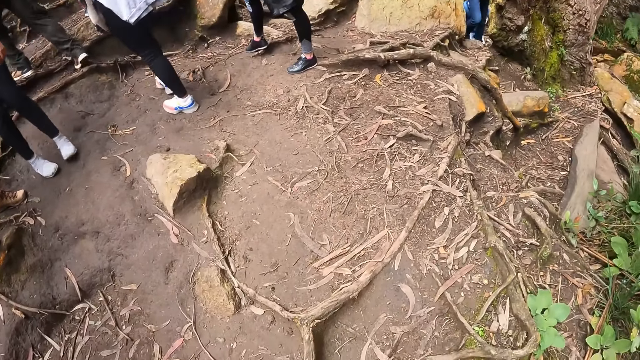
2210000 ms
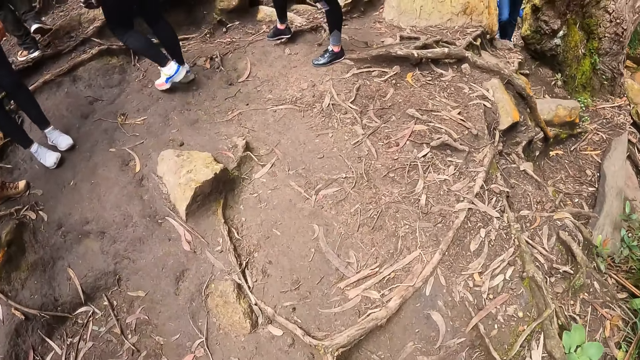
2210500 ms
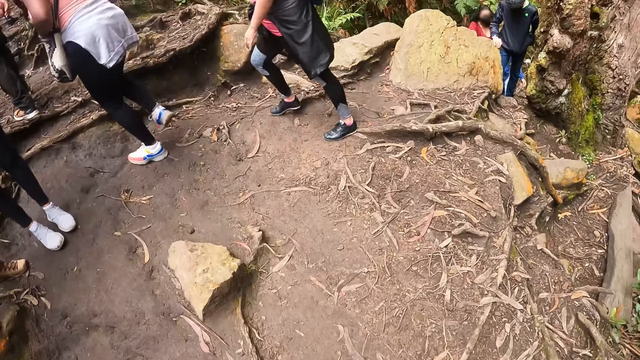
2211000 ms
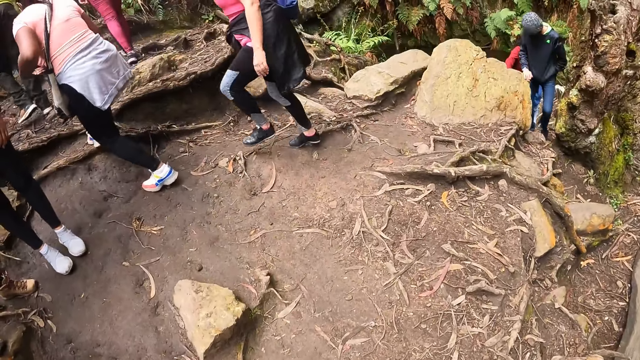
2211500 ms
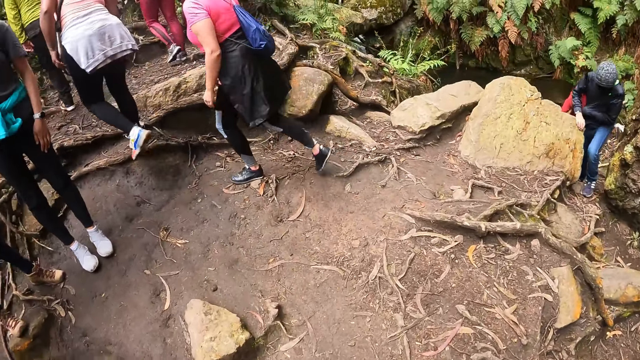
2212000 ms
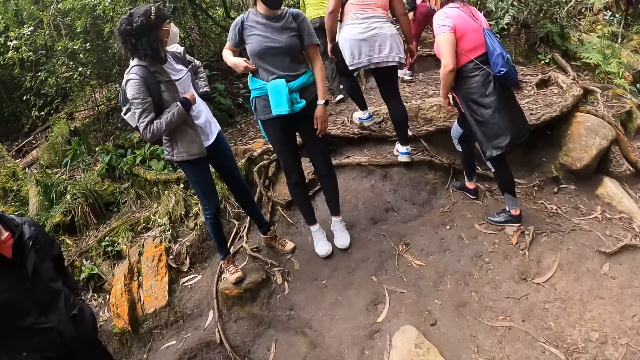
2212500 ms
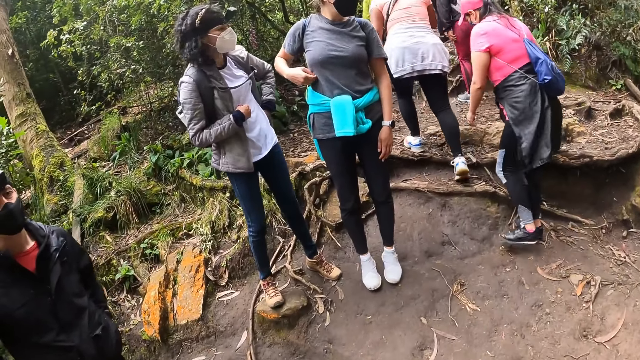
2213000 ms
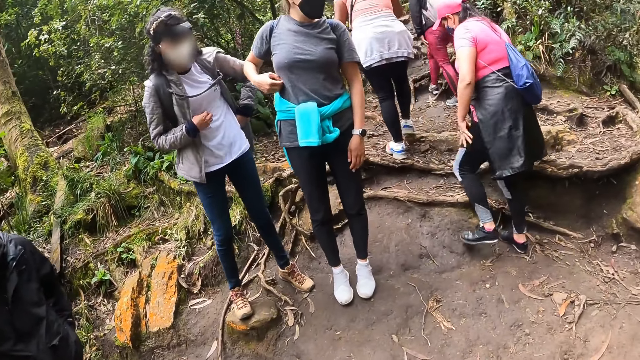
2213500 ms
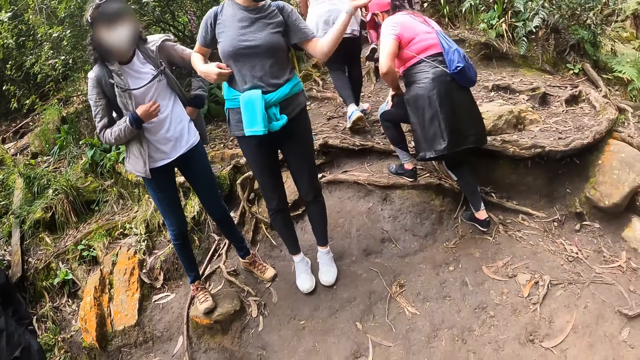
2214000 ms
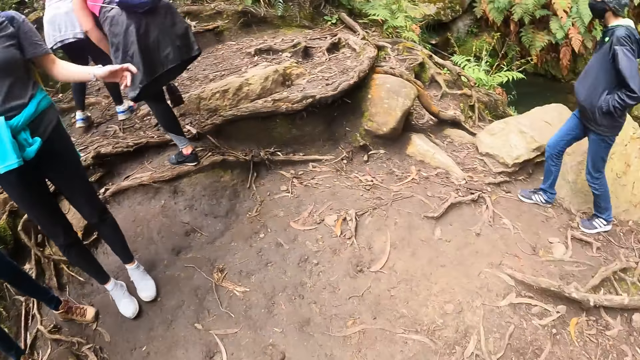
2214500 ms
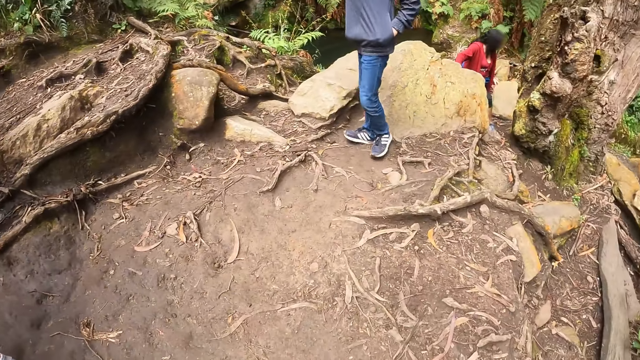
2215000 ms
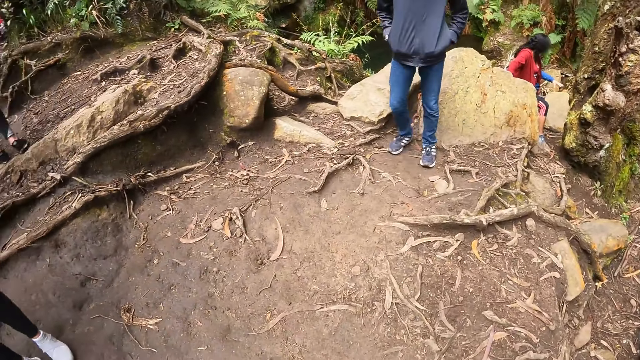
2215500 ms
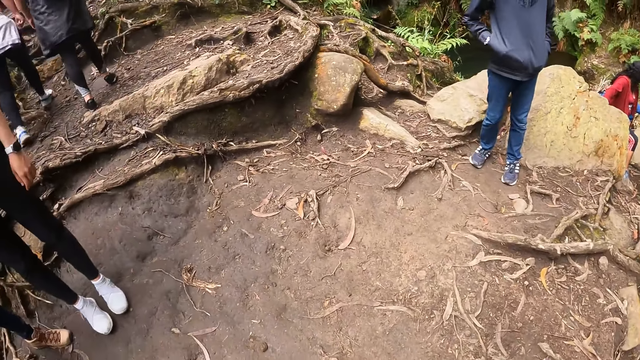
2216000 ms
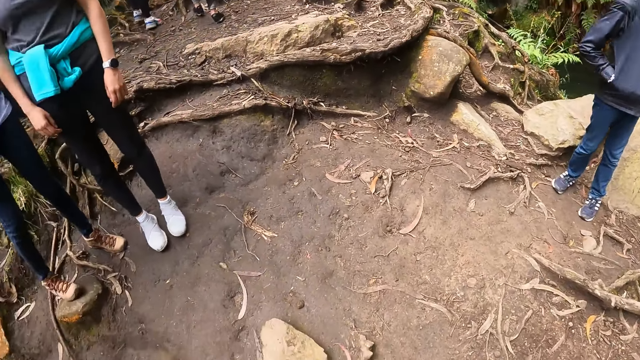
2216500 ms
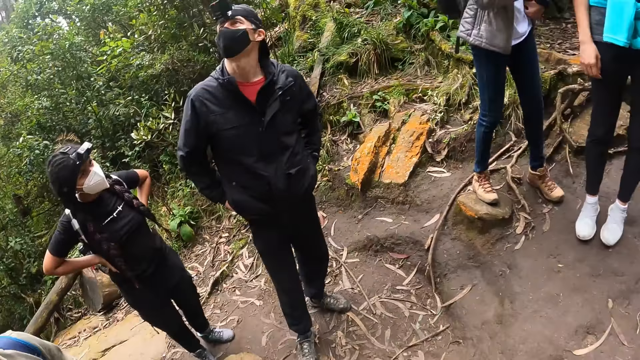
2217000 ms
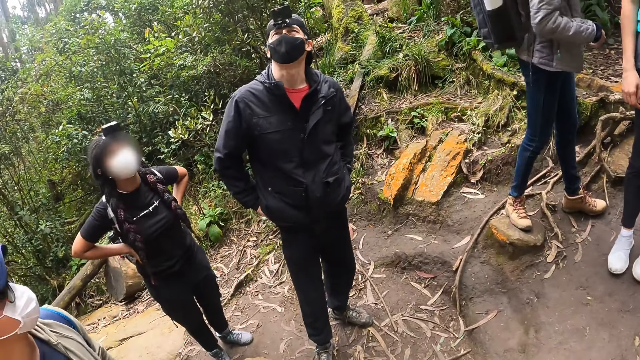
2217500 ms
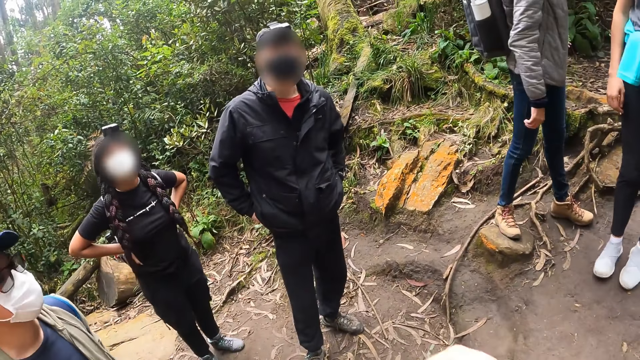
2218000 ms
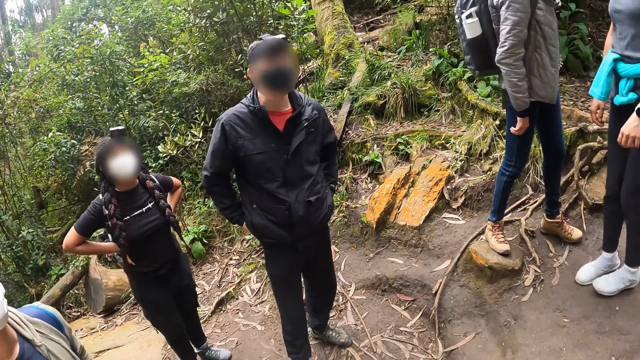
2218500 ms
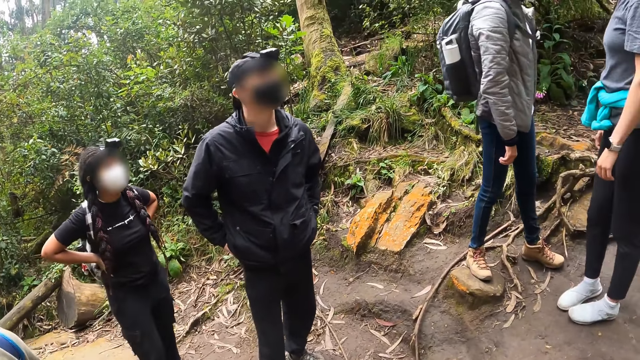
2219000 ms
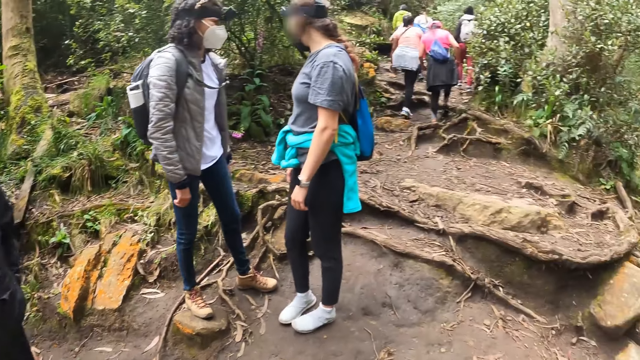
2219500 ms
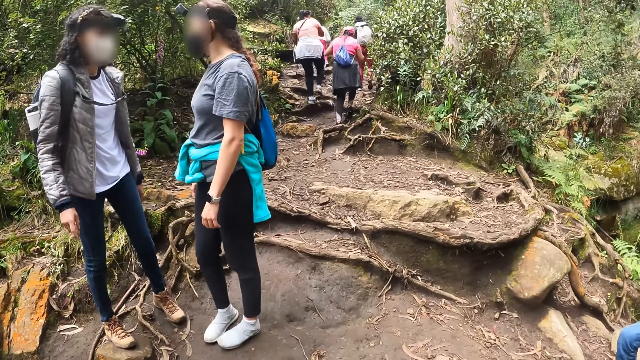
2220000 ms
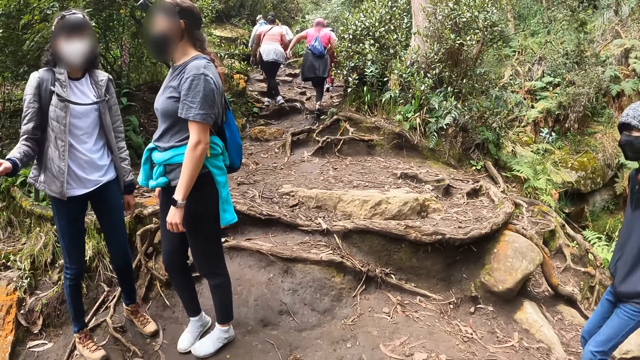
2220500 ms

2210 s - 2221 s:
A person touches the stomach. The camera wearer looks around.

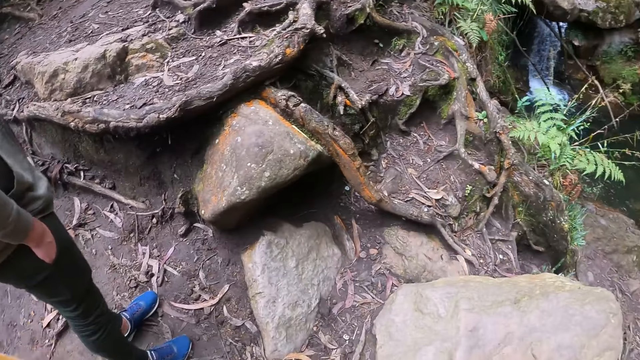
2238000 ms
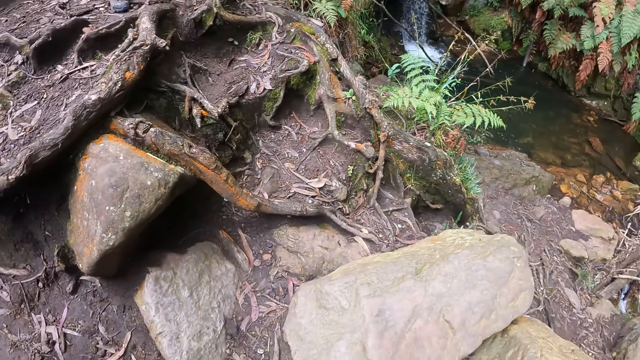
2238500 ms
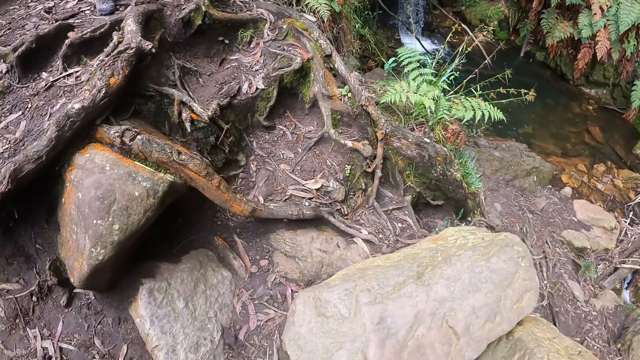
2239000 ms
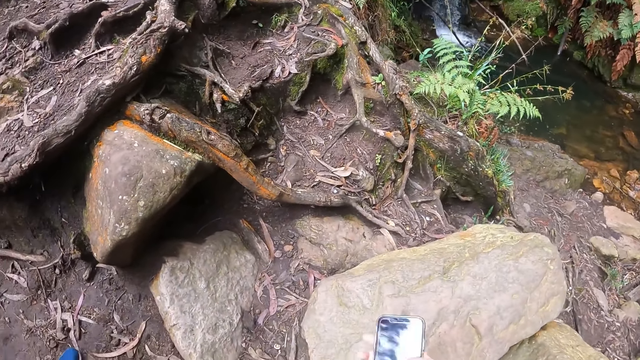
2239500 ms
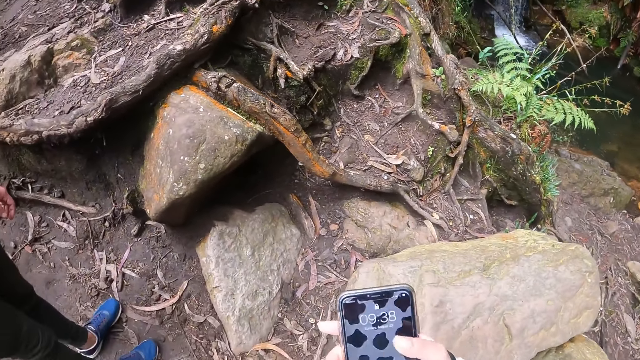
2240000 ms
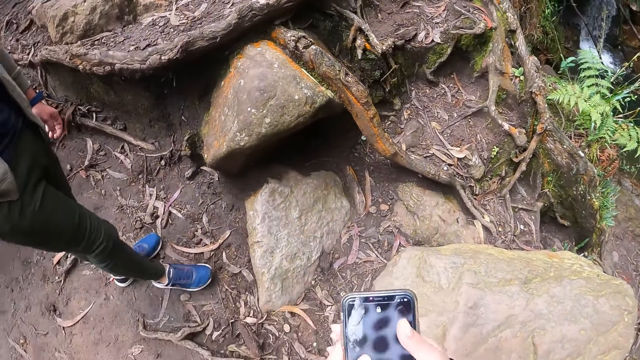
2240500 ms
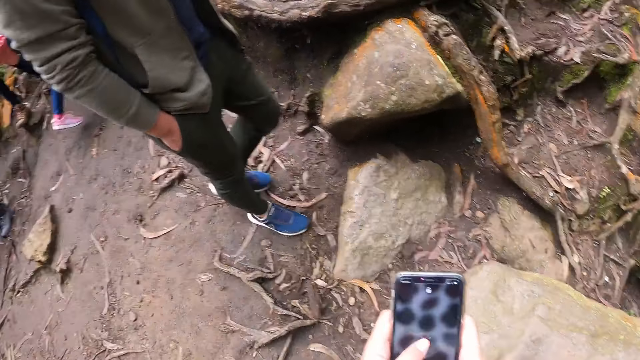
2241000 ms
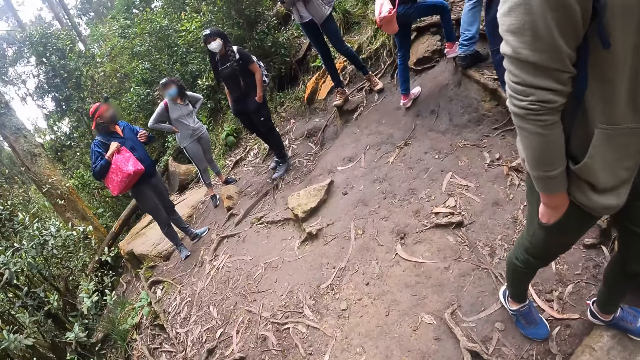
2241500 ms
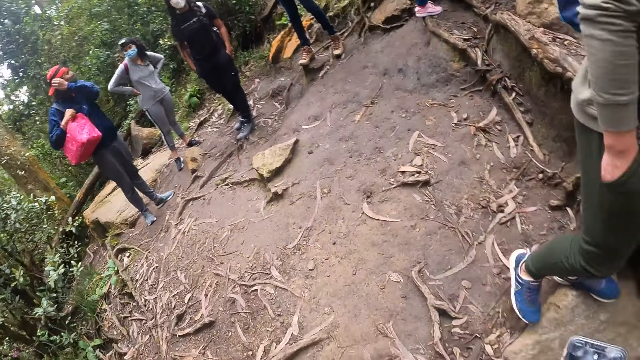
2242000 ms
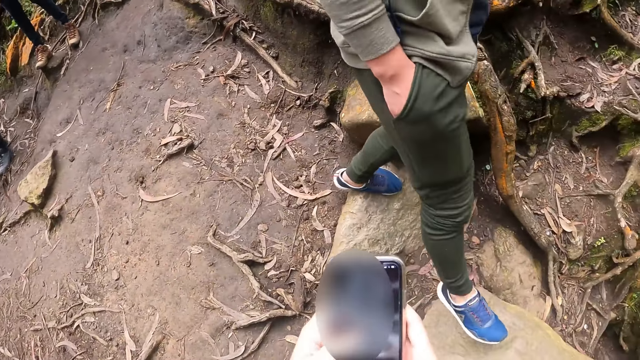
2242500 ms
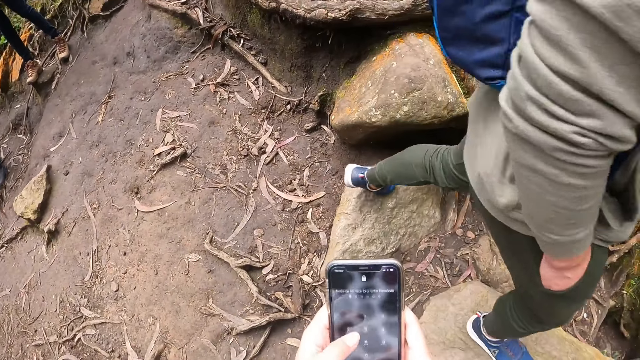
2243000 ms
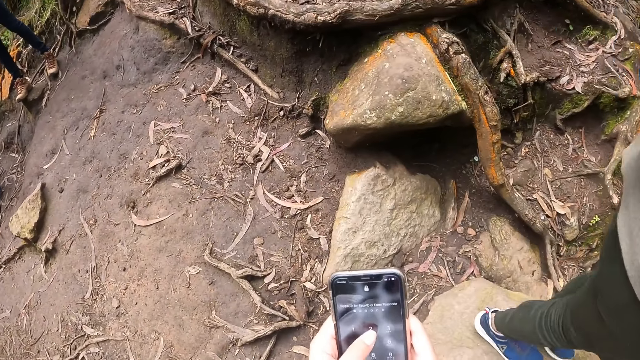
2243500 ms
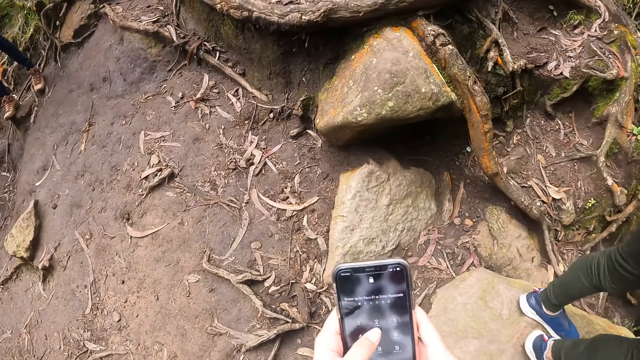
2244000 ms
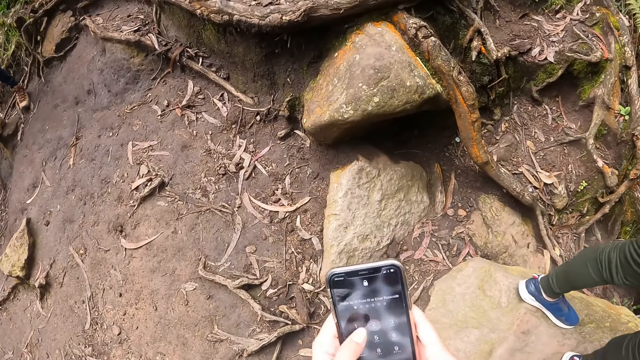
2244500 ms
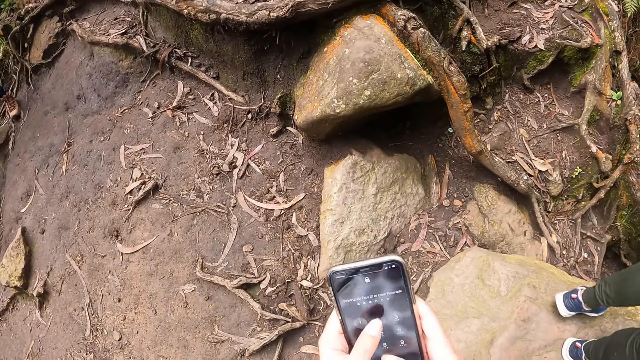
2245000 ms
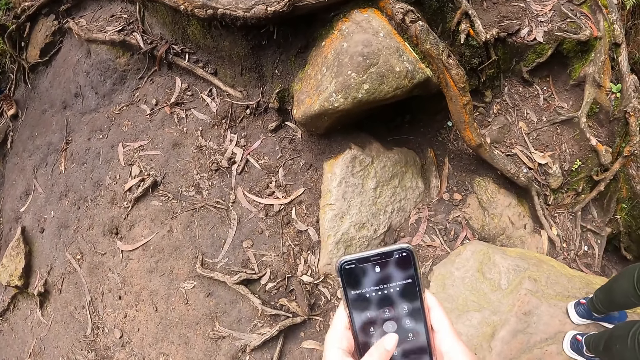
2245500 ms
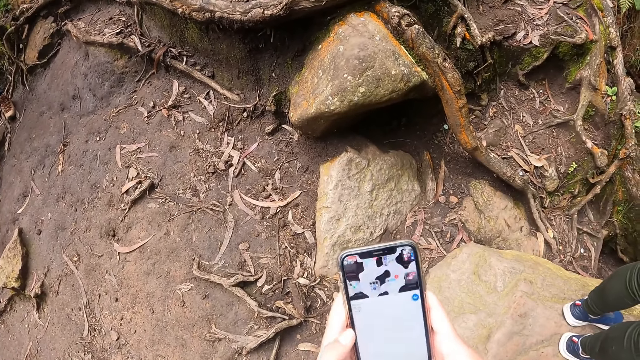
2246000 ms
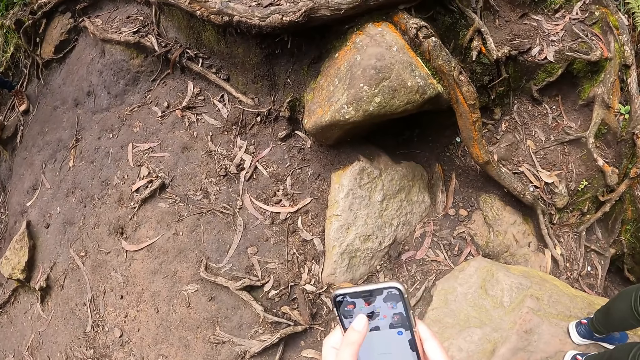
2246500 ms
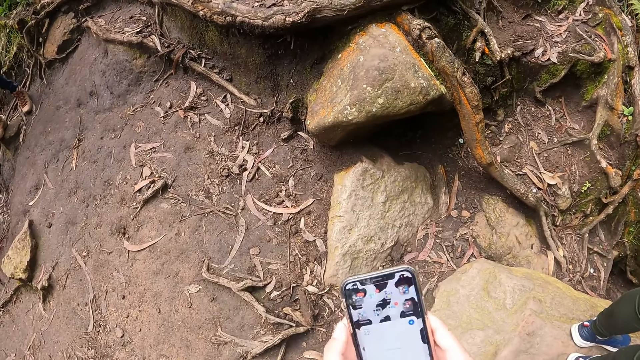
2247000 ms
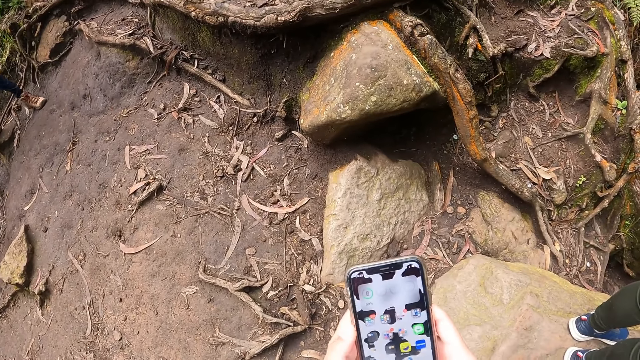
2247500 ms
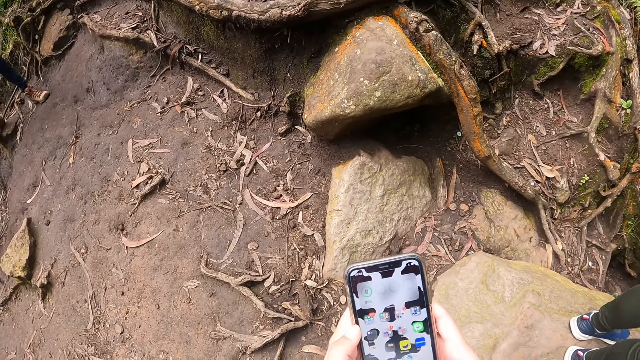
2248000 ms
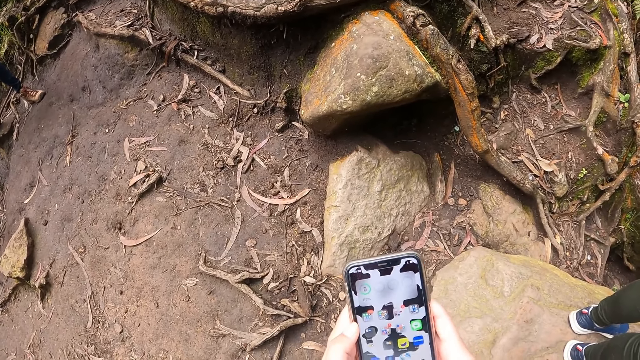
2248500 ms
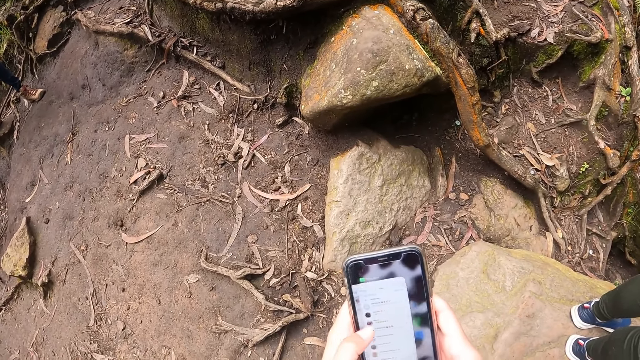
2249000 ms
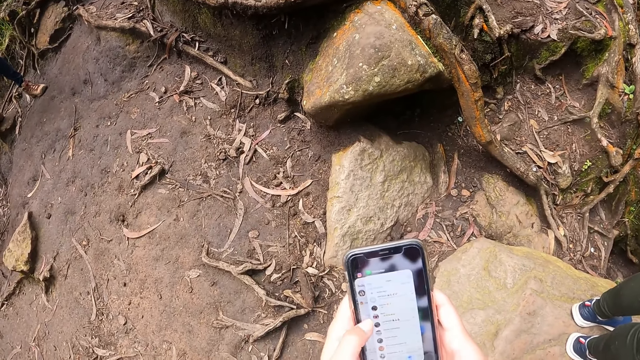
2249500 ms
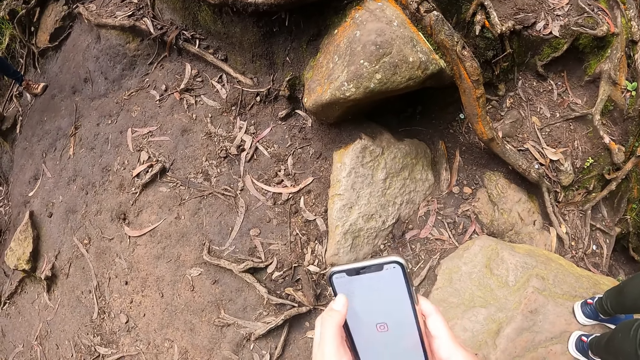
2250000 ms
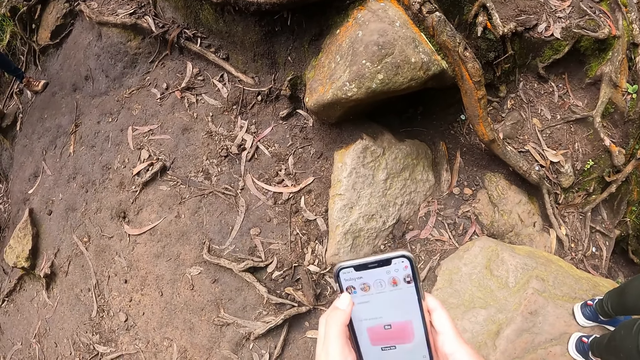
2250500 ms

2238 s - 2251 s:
The camera wearer looks at the phone. She operates the phone with her right hand.
